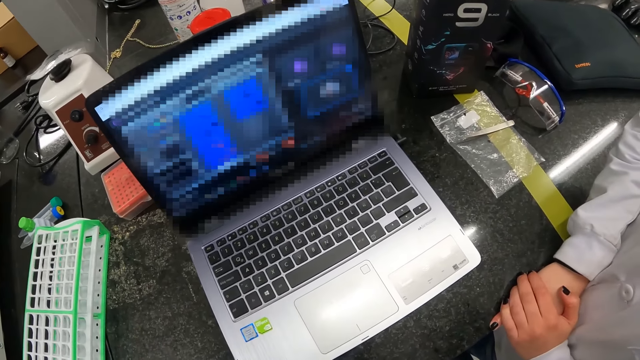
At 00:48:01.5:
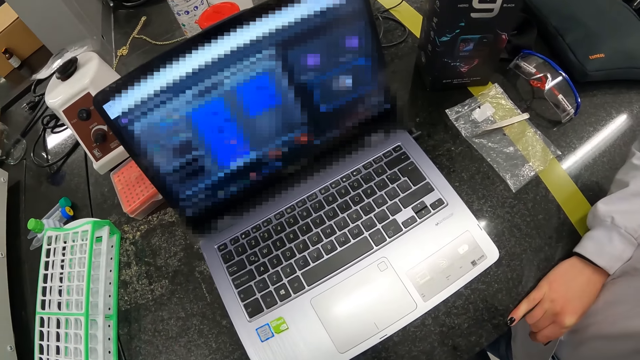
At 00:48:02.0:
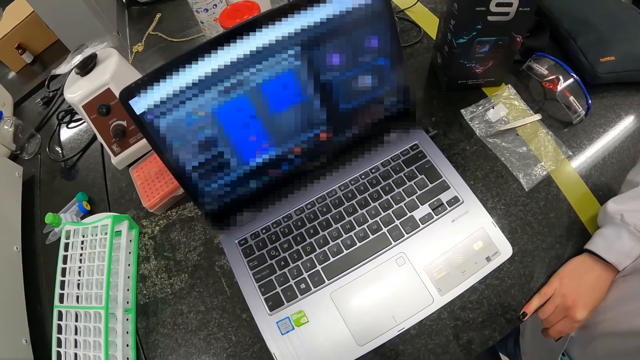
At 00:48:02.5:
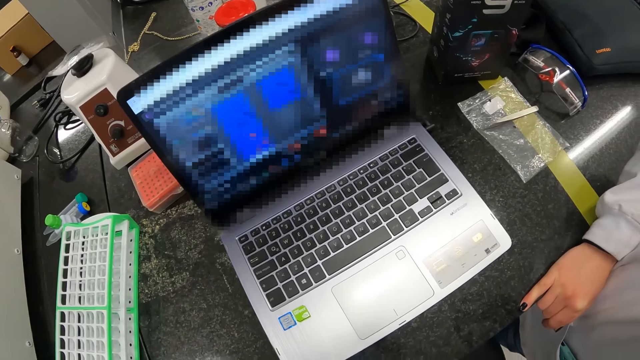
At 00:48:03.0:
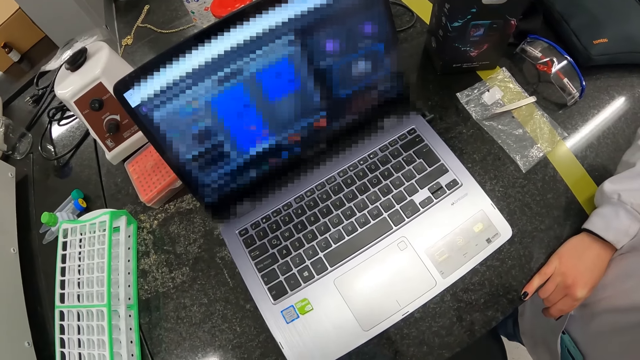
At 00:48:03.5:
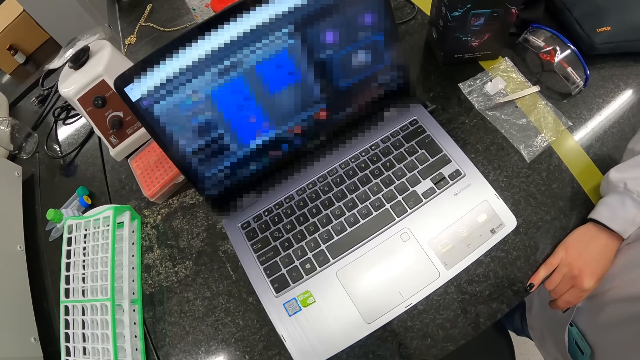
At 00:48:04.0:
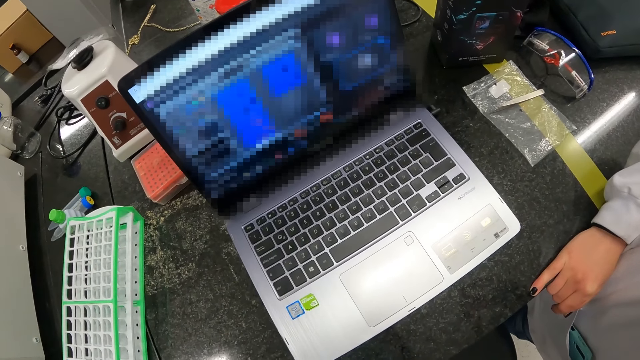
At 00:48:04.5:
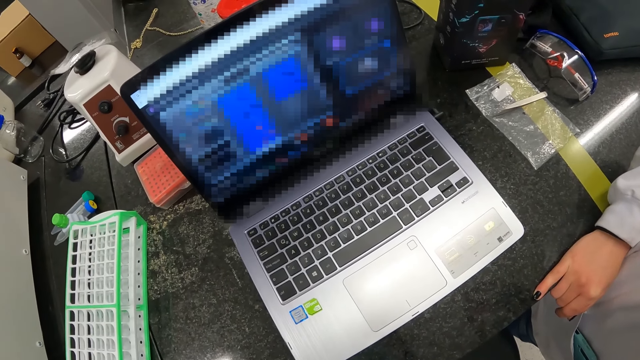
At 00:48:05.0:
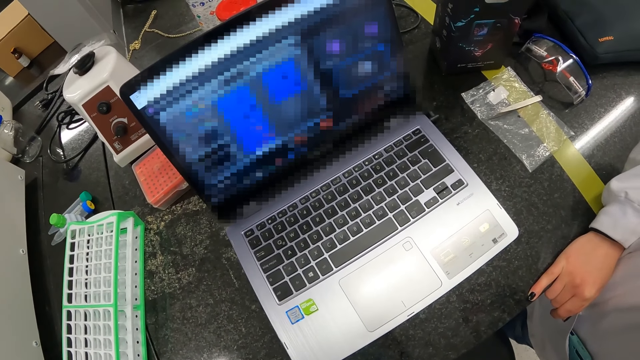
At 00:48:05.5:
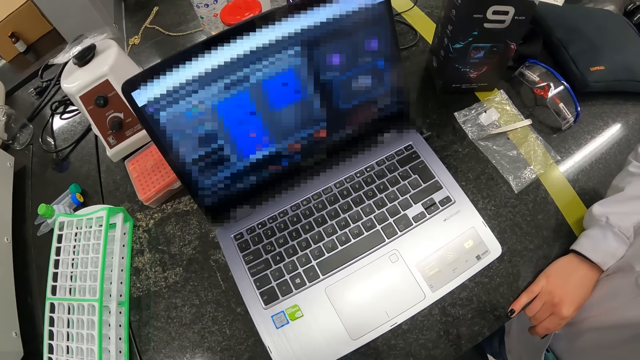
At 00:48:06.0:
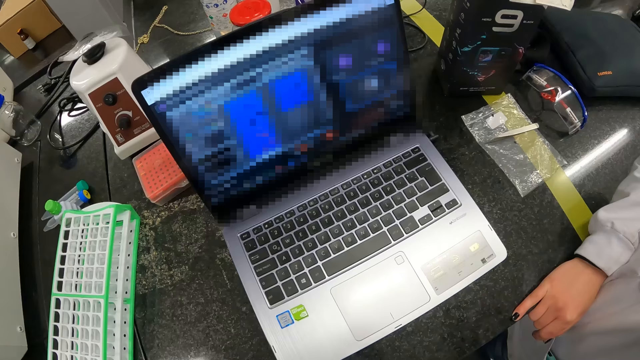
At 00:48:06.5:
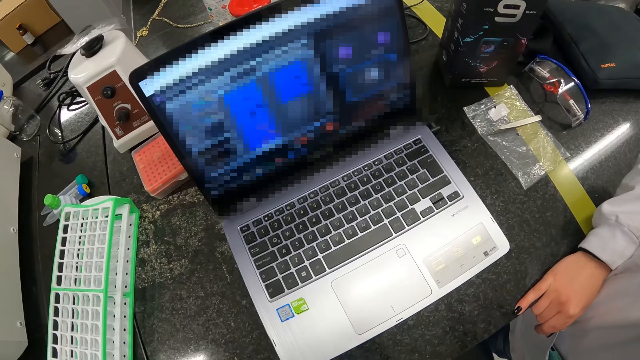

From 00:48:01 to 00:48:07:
The camera wearer looks at the laptop.

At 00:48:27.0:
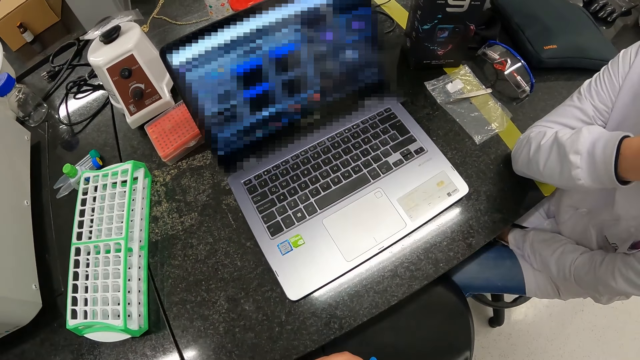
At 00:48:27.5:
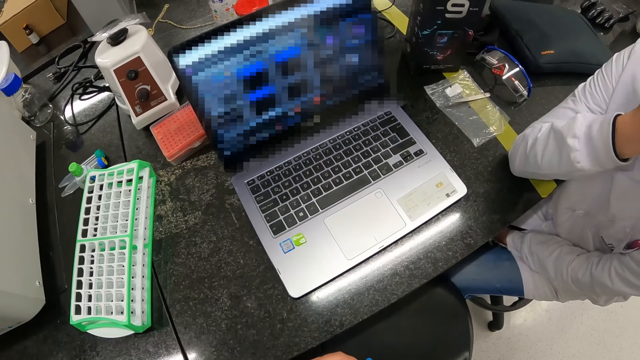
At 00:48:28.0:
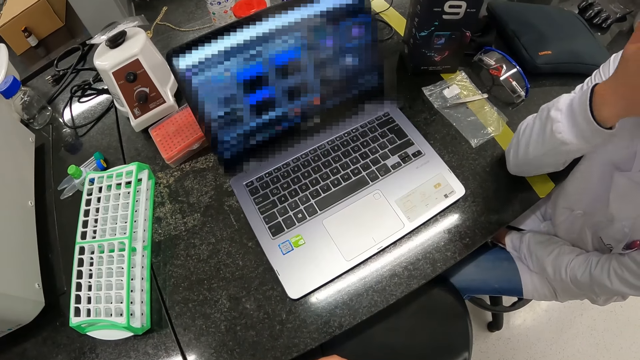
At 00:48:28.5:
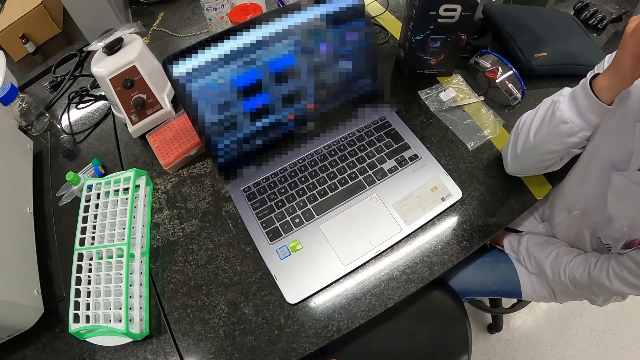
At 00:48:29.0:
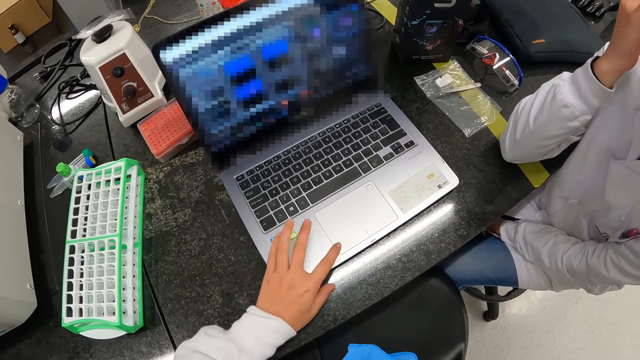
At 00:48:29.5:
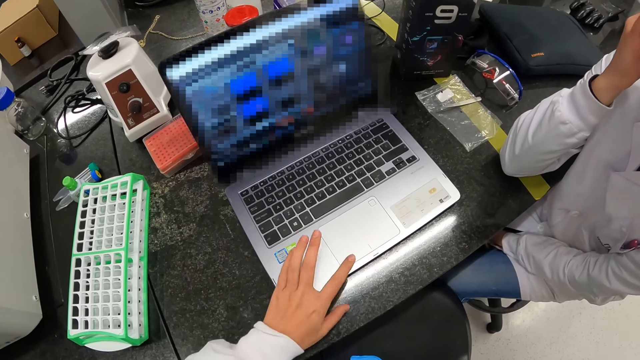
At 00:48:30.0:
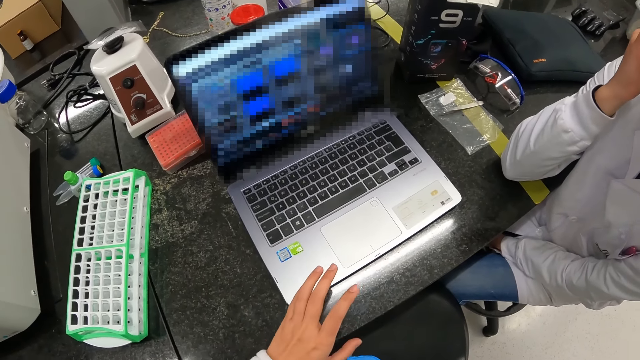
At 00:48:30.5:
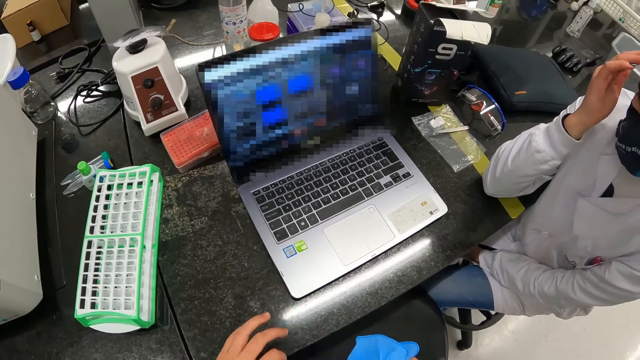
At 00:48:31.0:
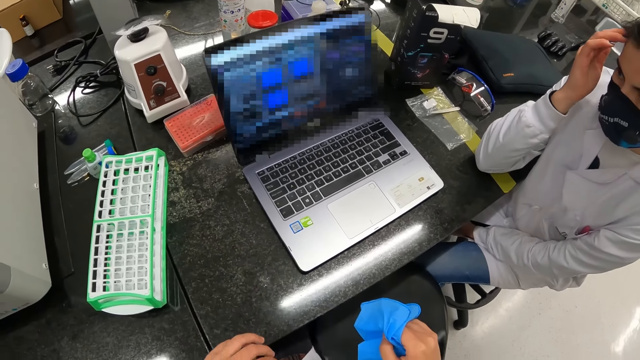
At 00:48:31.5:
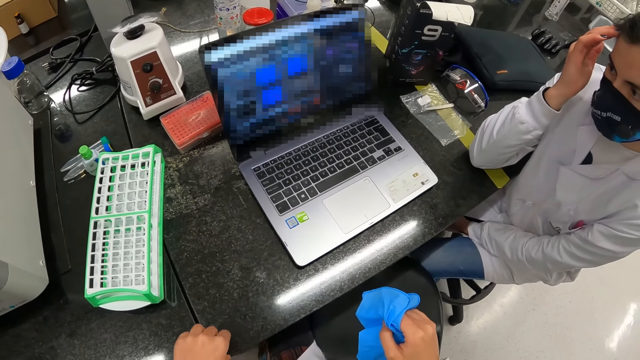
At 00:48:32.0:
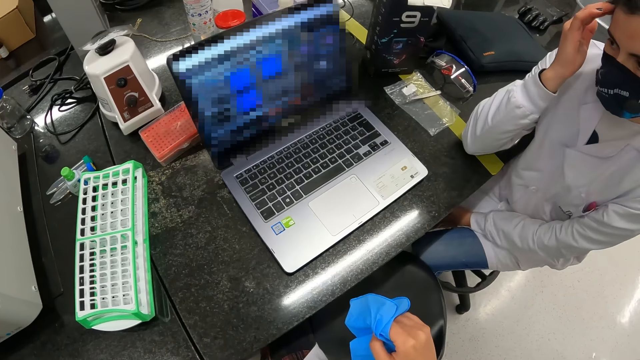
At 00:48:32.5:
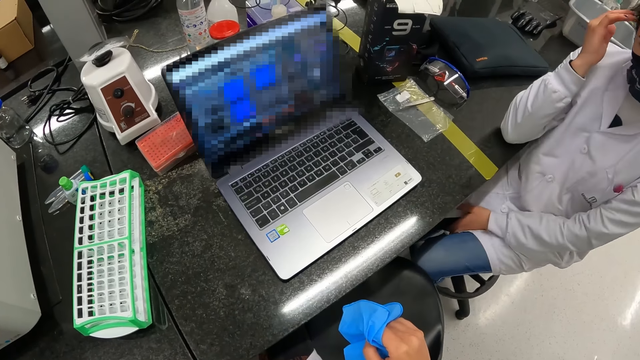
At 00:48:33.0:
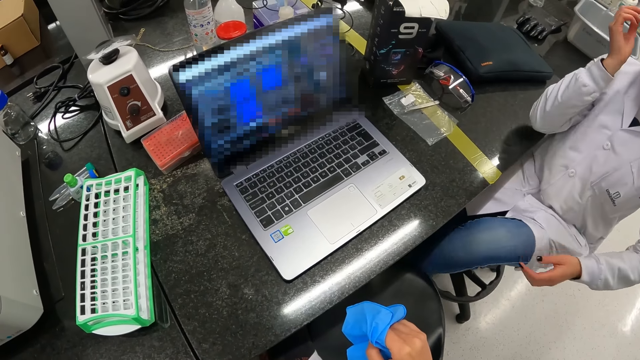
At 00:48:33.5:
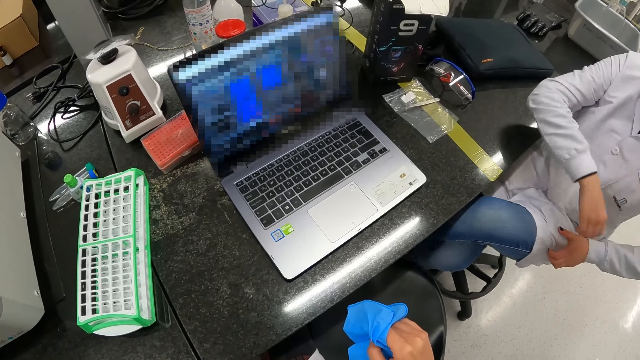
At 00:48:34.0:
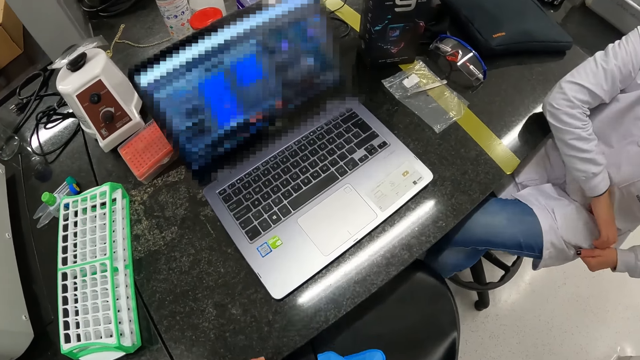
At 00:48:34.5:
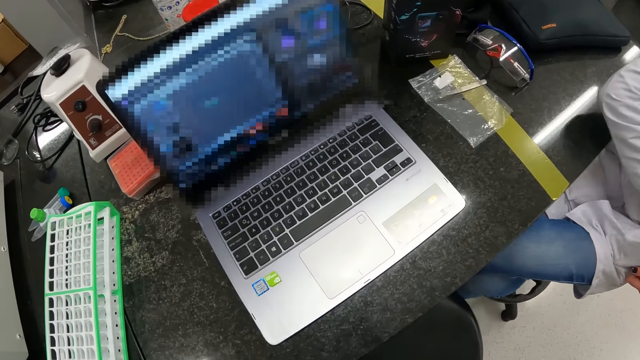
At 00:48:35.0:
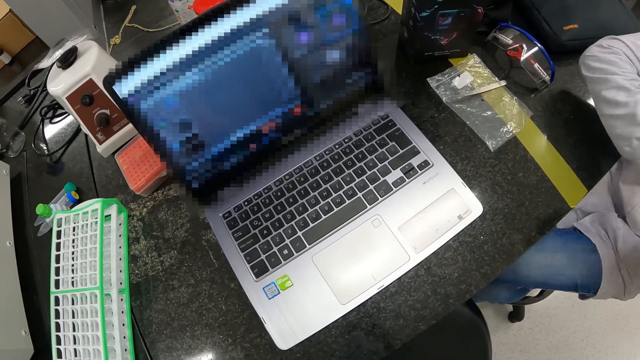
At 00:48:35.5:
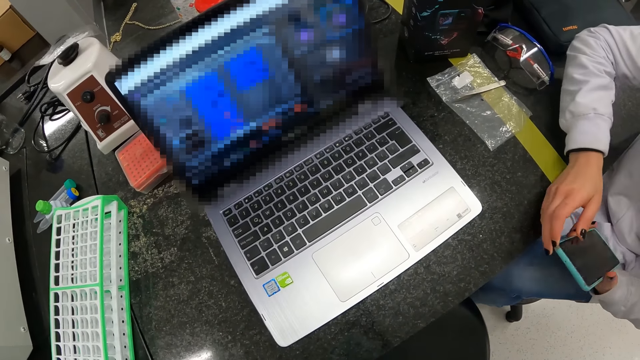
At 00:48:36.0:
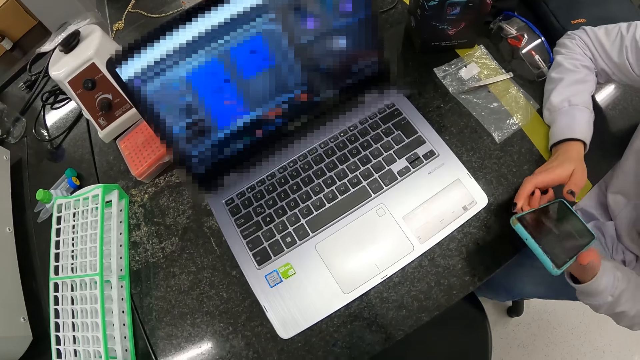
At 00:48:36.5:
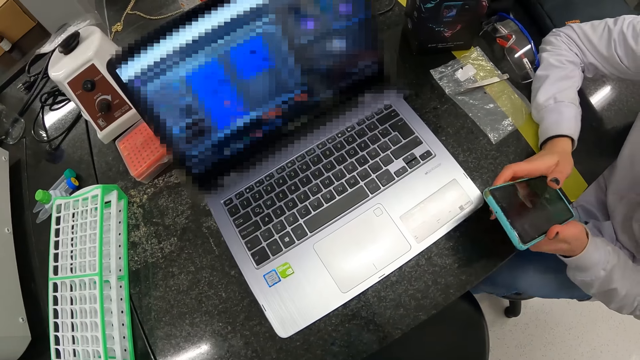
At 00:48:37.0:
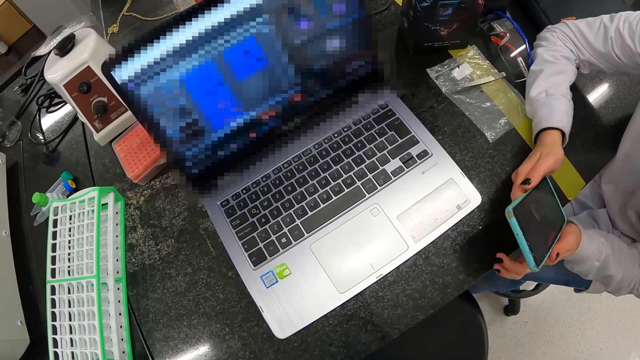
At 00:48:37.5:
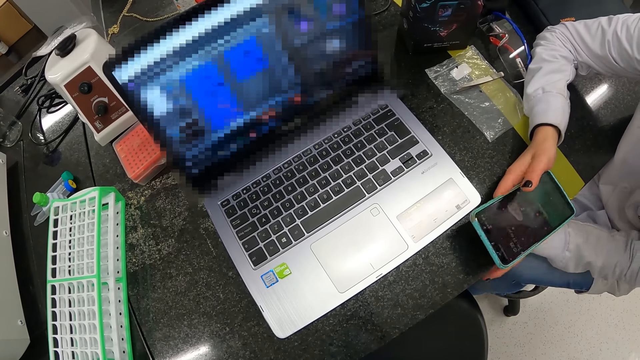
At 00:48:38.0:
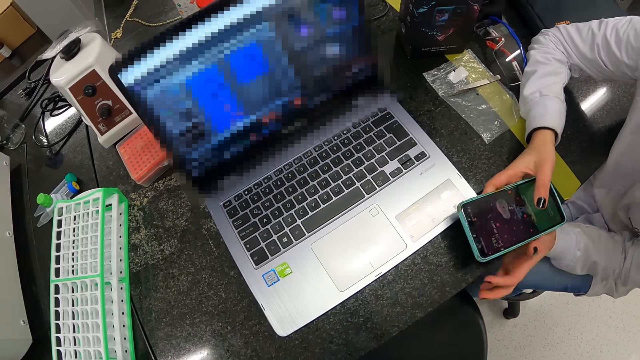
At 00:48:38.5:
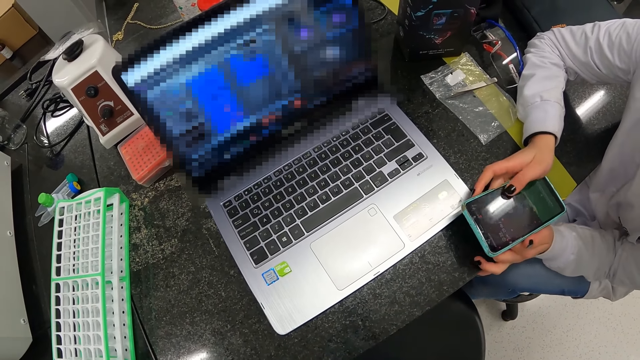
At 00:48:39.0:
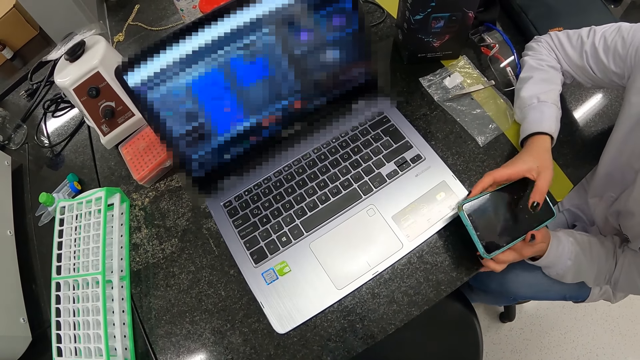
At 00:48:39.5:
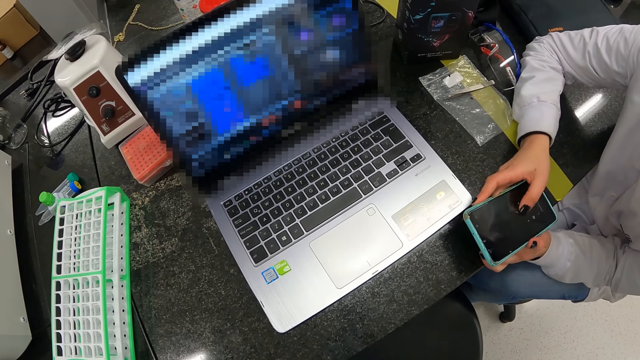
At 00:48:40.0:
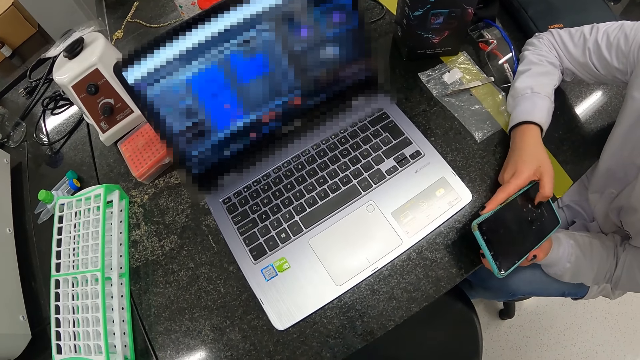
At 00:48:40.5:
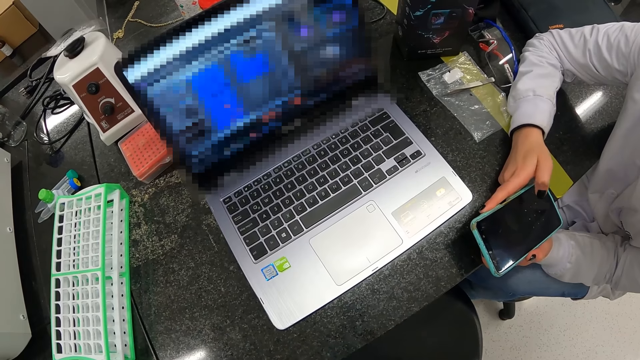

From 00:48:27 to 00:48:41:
The camera wearer operates the laptop with his left hand. The lady looks at the laptop. The lady brings out a phone from her pocket with her right hand. The lady operates the phone with her hands.
